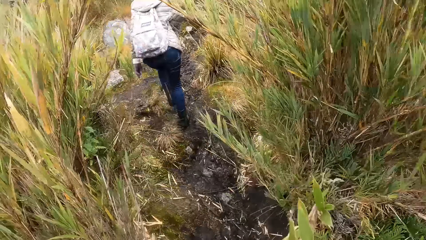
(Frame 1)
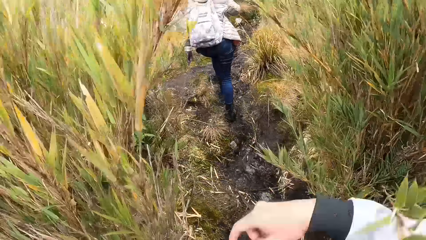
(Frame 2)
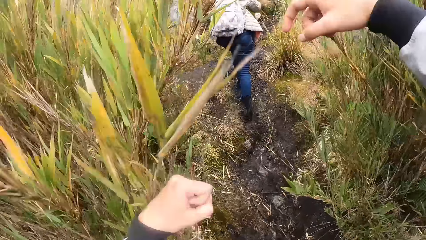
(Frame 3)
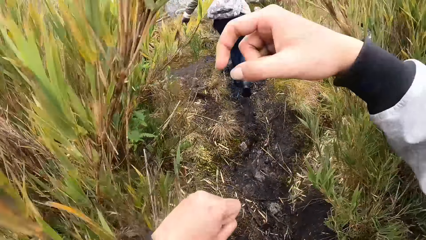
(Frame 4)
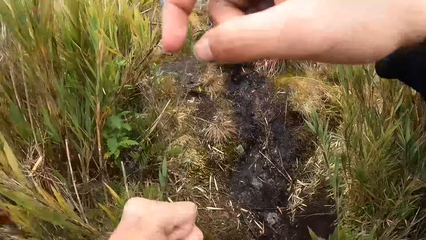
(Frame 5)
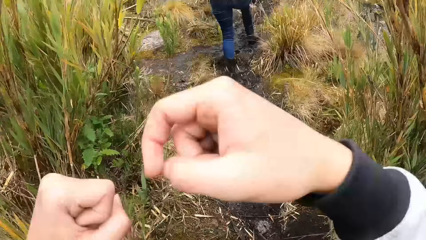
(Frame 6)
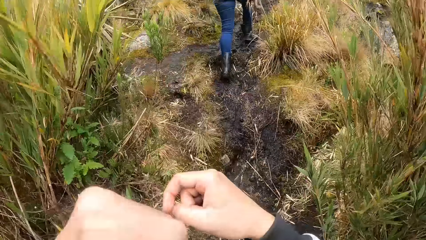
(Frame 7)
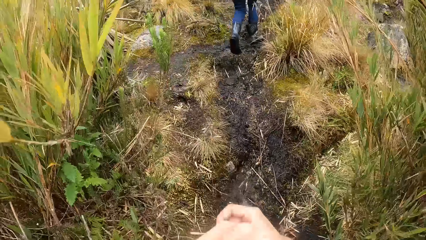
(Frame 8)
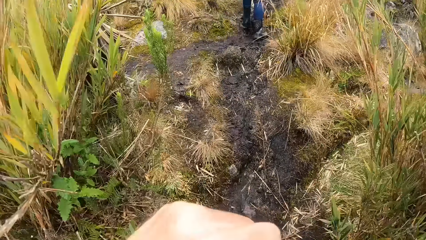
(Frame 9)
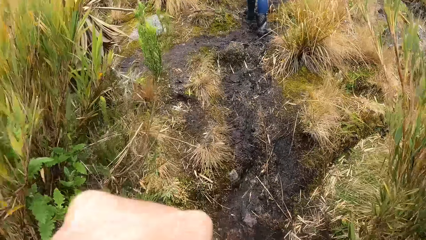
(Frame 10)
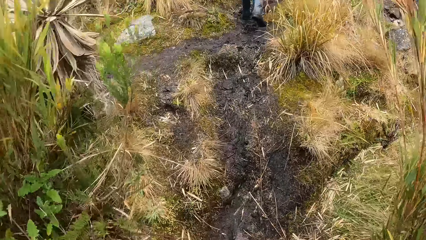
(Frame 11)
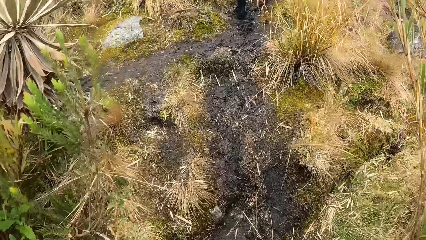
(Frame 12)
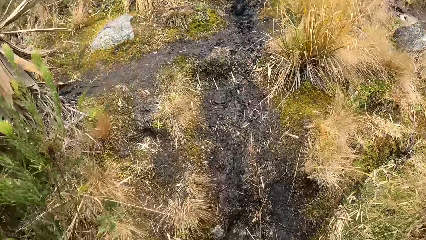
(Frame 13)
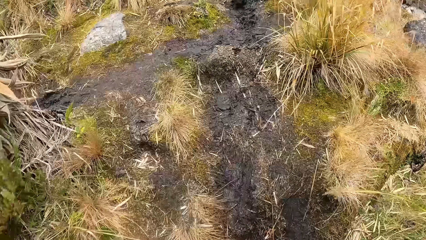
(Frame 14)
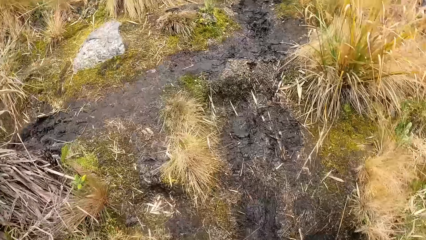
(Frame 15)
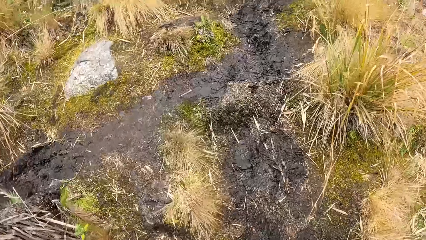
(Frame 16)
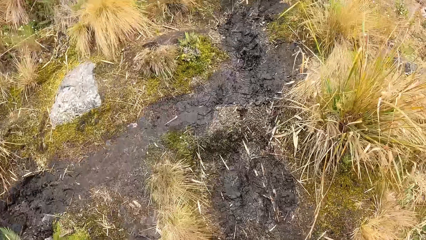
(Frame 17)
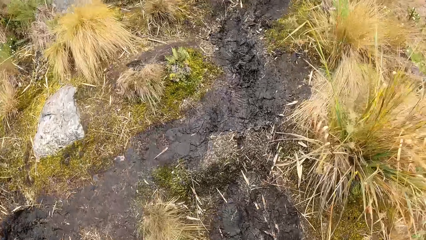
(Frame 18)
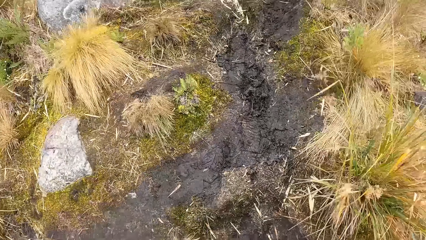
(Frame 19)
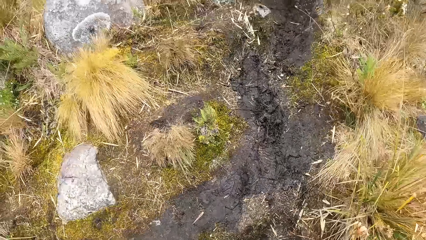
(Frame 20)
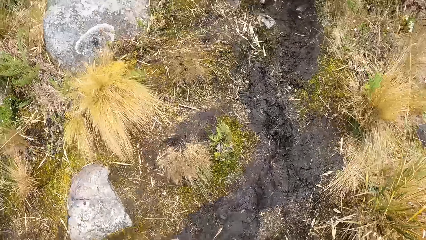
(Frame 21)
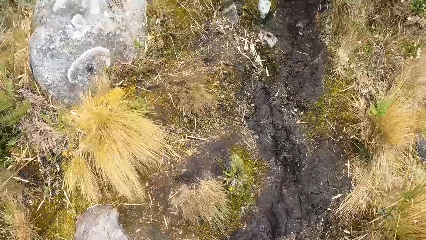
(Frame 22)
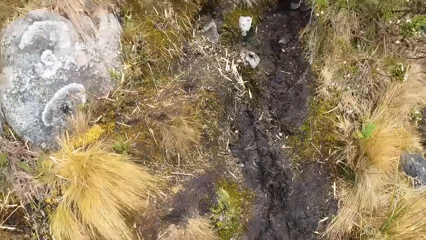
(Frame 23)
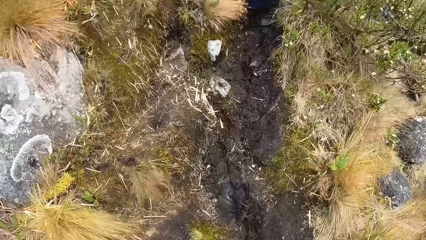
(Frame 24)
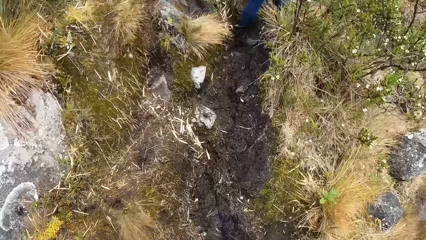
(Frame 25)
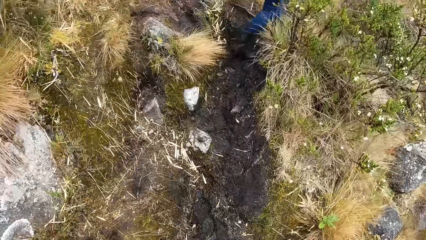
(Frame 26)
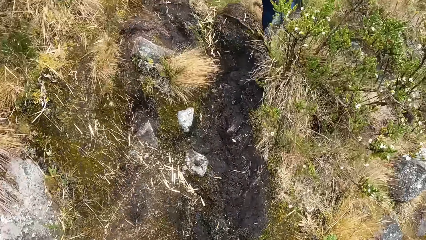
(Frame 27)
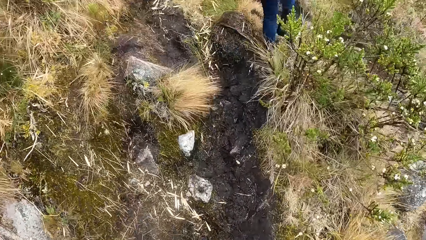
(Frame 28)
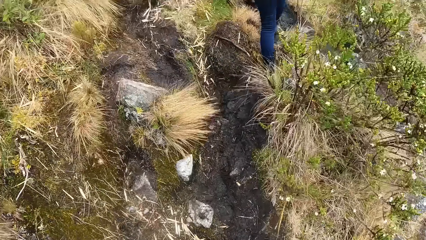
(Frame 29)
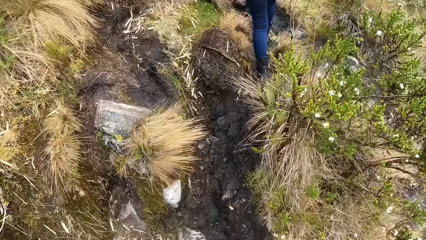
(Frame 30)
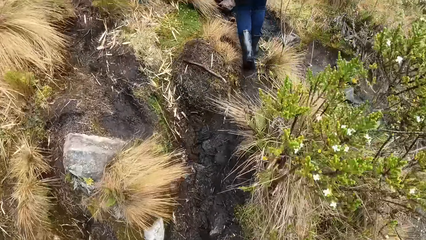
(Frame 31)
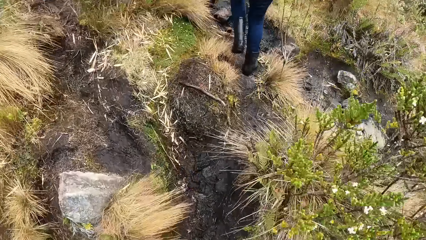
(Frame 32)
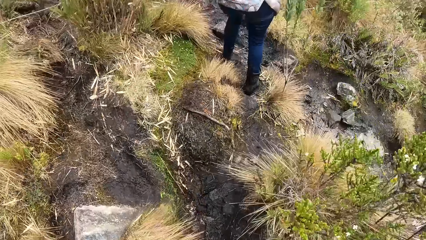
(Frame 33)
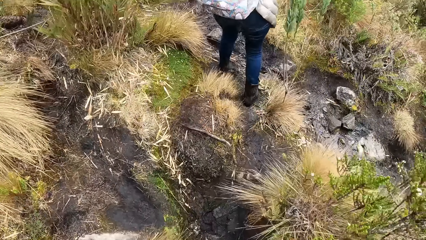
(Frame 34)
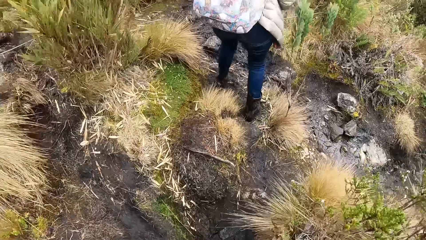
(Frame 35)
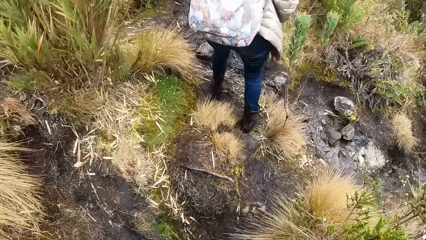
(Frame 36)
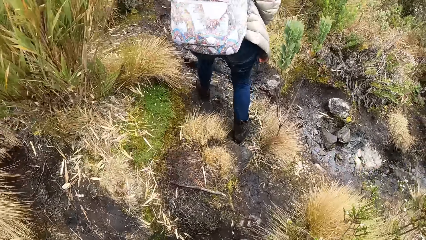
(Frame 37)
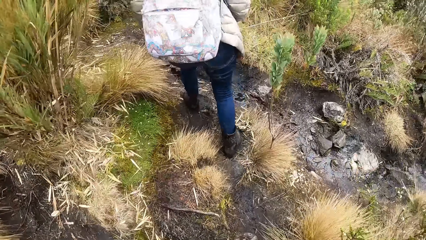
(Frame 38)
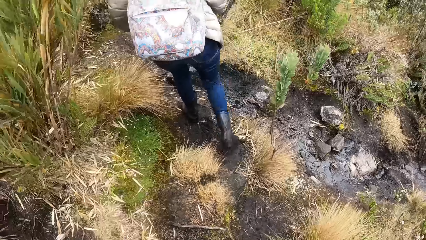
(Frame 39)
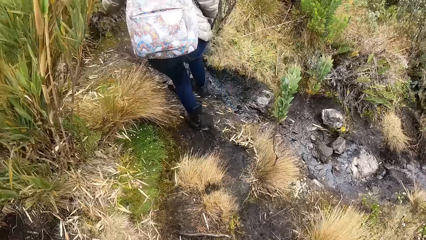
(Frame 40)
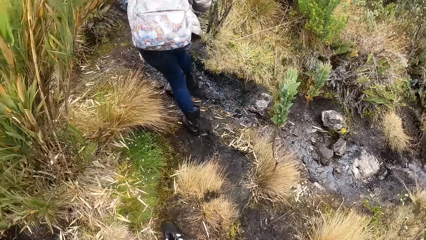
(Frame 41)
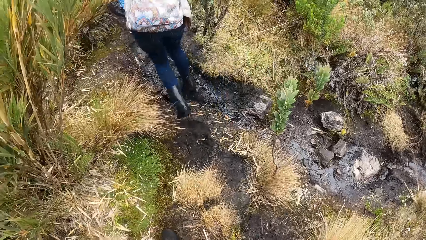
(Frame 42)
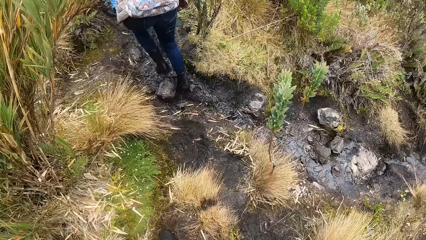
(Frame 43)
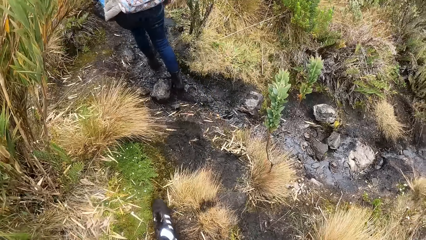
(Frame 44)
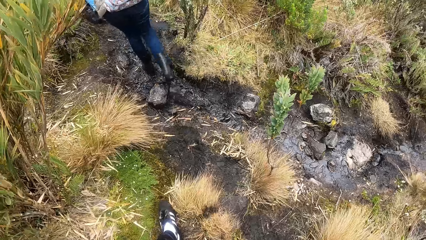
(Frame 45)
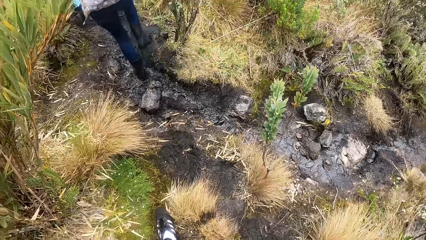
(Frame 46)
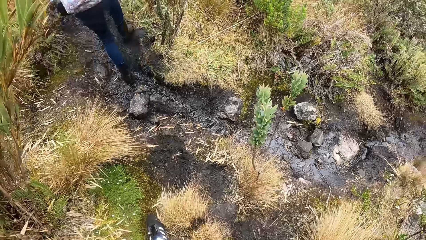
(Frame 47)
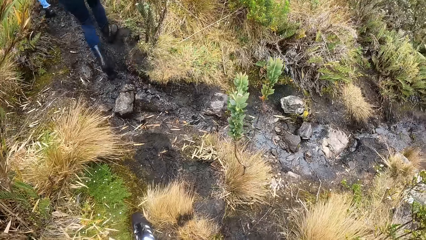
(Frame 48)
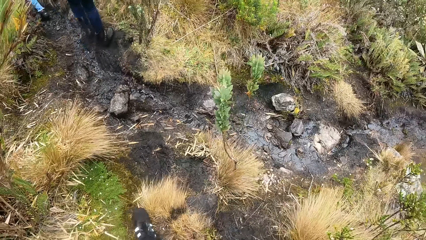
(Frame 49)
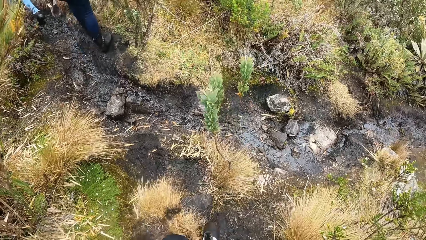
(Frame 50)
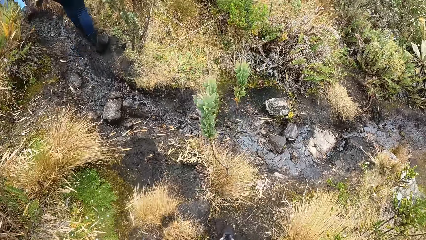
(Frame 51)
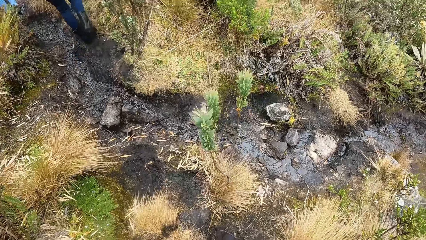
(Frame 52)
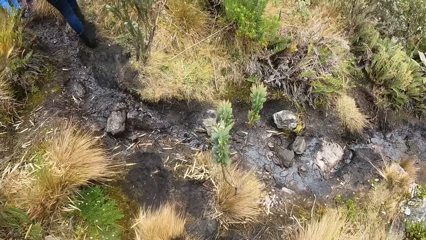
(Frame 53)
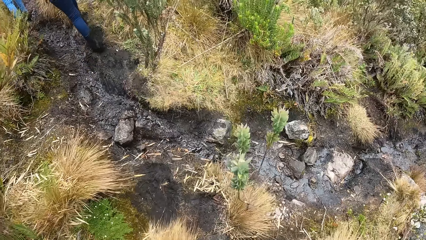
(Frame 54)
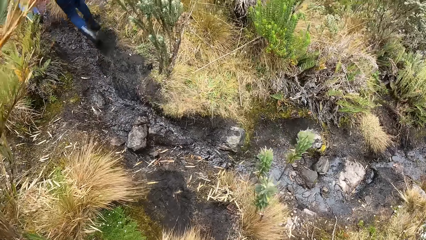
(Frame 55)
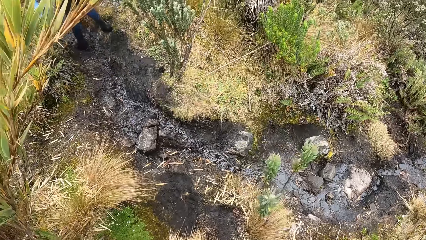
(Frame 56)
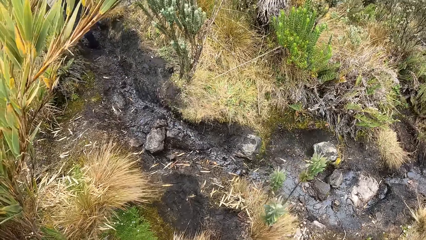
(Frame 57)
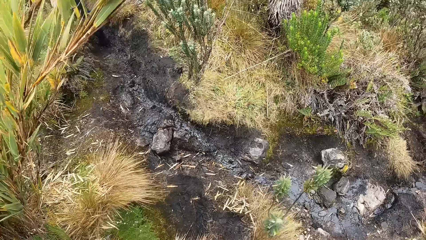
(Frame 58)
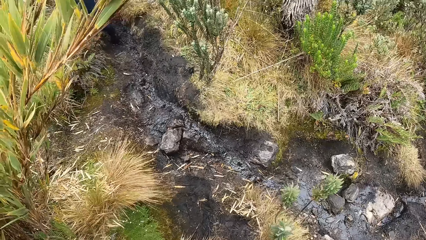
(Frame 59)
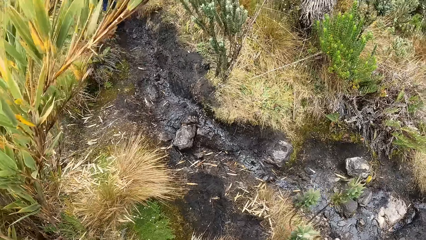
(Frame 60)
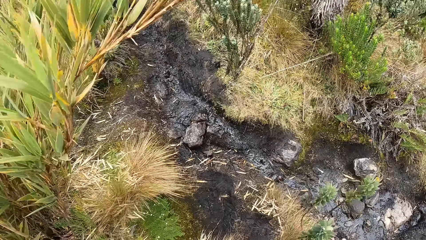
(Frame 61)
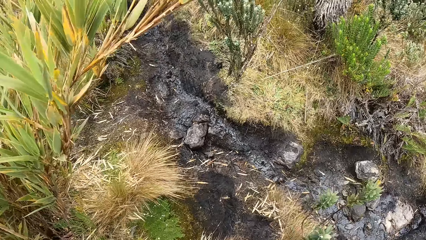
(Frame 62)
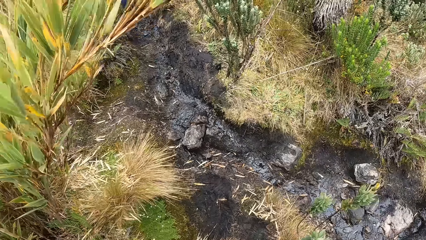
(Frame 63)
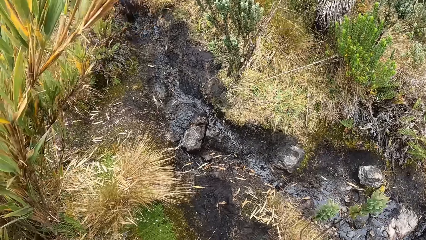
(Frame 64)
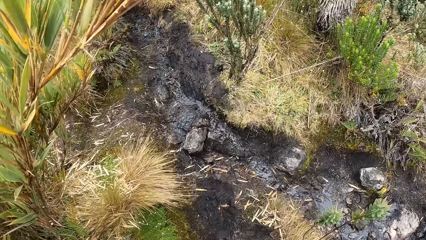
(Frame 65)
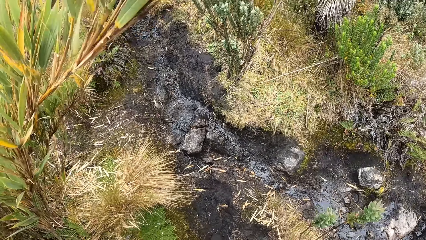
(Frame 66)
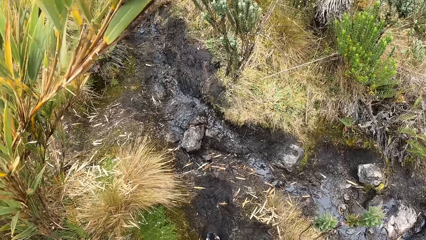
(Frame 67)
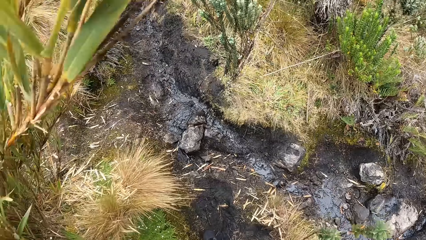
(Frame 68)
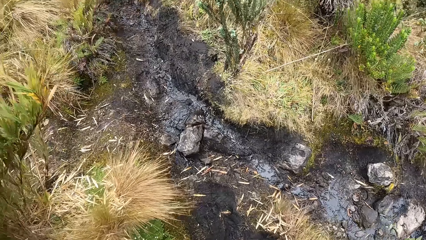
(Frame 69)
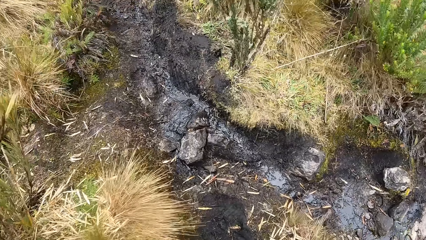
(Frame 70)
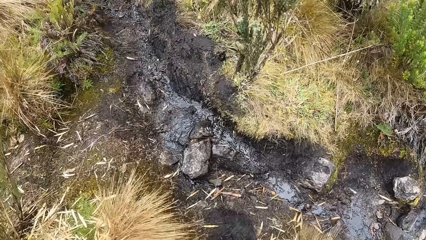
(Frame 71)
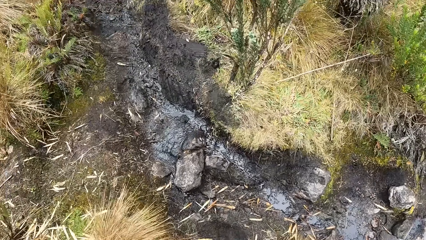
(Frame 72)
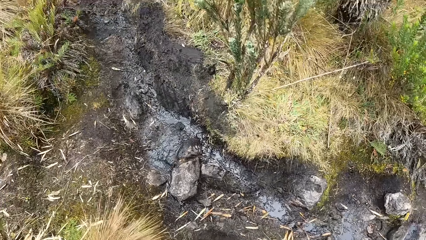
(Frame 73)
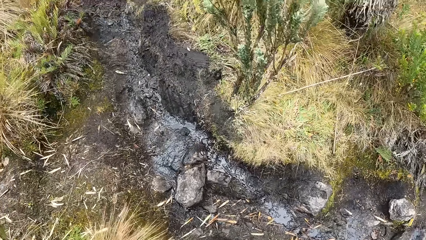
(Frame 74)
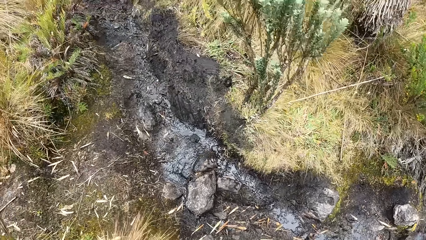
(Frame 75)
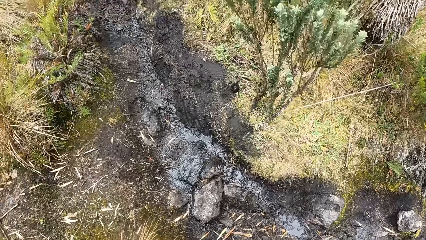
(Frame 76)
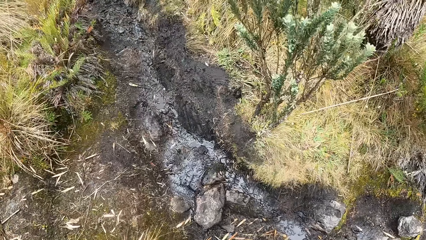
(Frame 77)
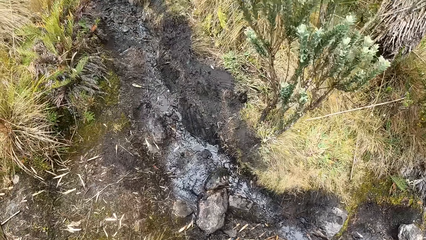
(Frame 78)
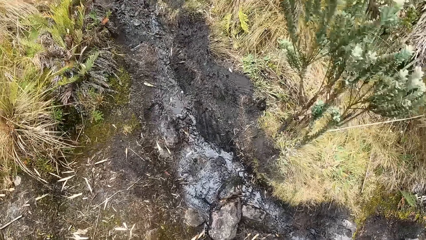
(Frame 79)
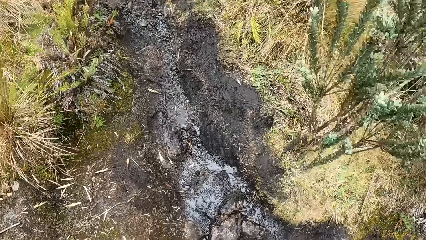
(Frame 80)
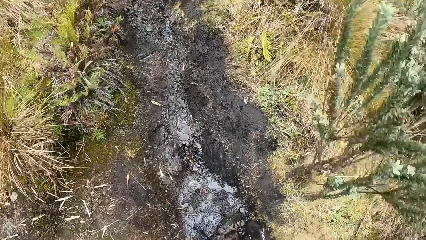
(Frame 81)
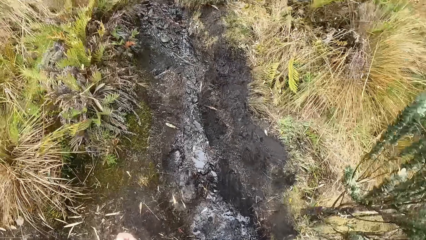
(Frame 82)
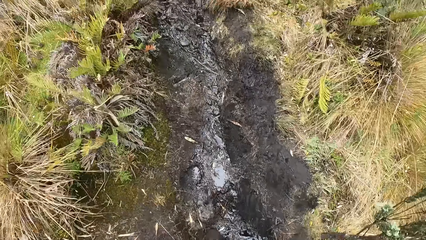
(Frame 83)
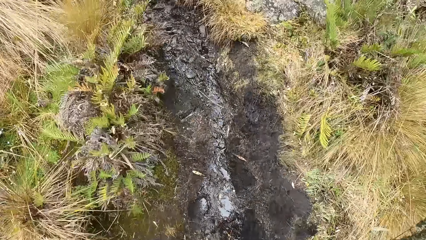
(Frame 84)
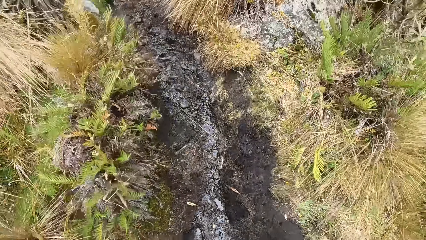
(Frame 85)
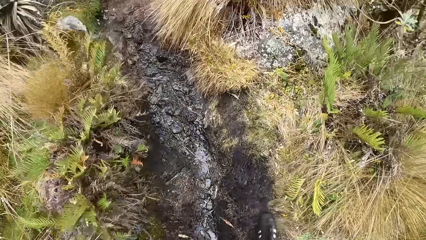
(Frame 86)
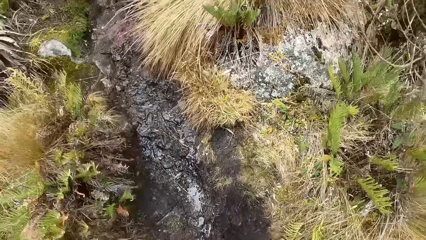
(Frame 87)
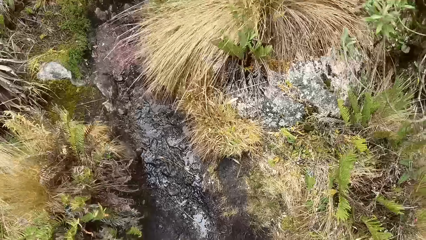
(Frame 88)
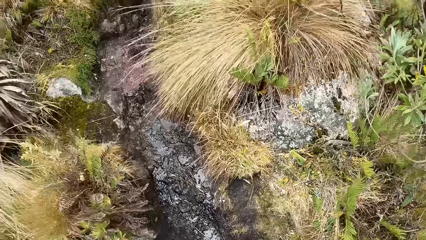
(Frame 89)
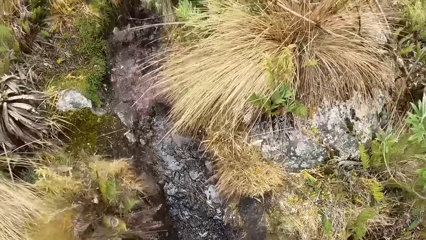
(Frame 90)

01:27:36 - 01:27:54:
The camera wearer guides himself from the grasses with both hands.
